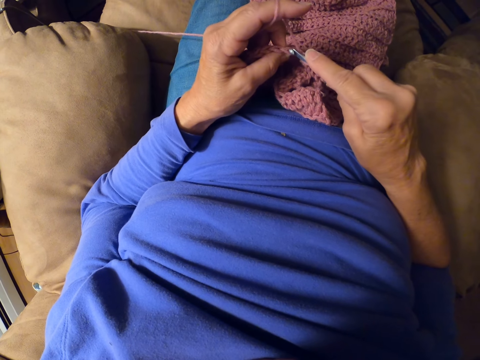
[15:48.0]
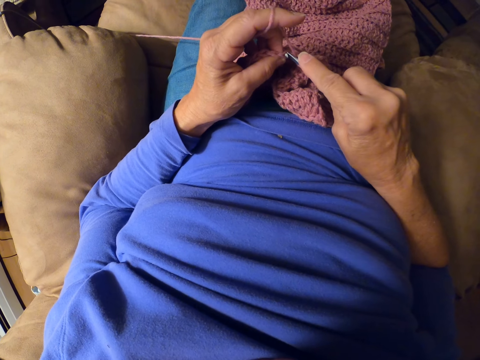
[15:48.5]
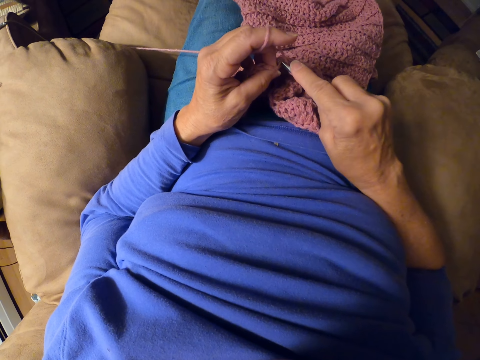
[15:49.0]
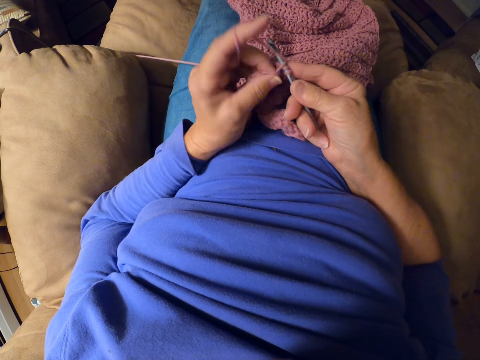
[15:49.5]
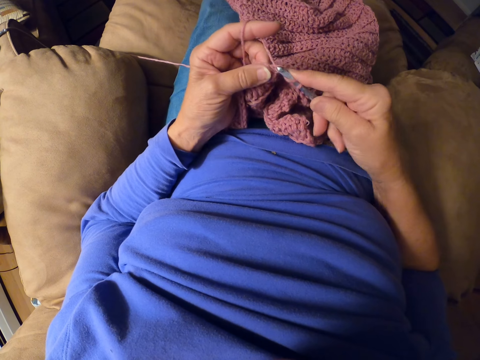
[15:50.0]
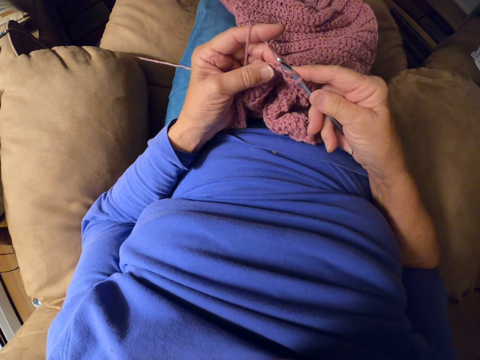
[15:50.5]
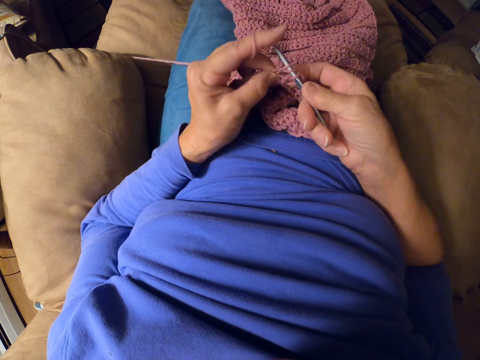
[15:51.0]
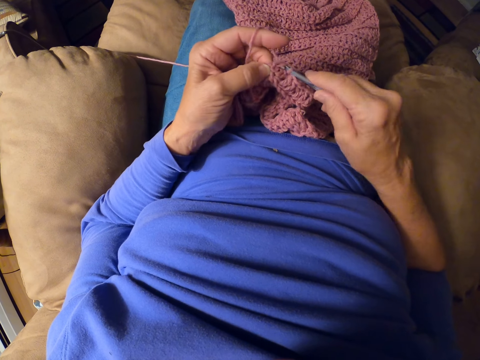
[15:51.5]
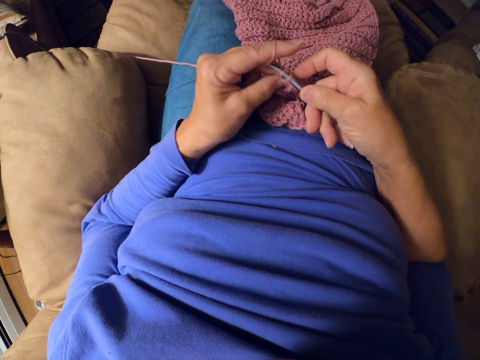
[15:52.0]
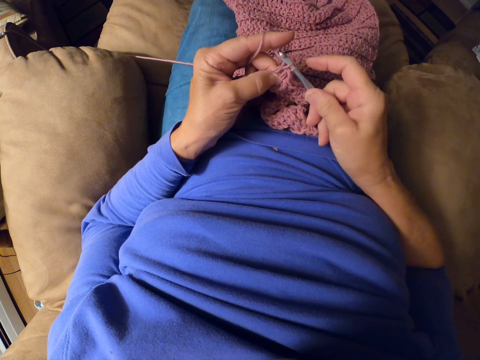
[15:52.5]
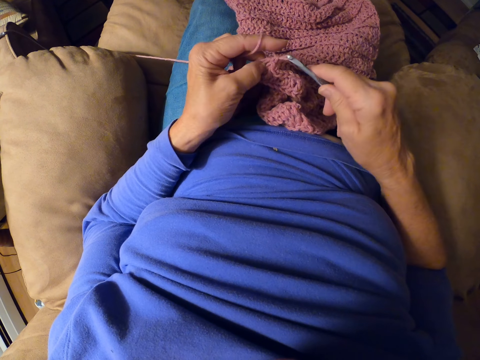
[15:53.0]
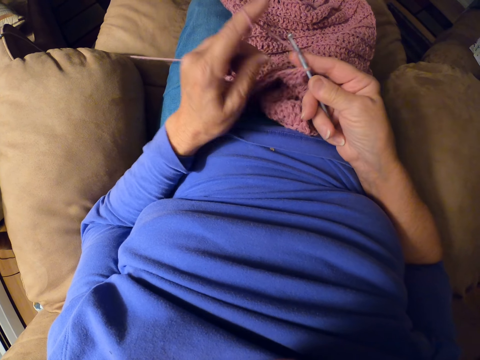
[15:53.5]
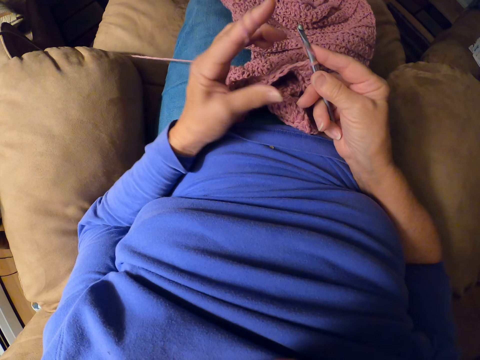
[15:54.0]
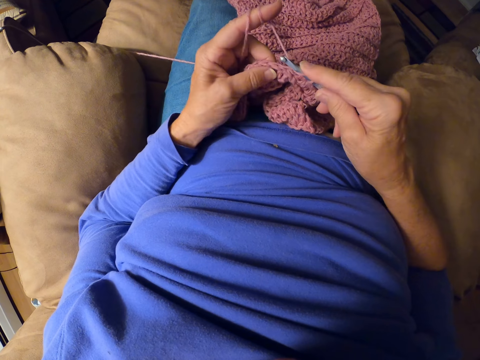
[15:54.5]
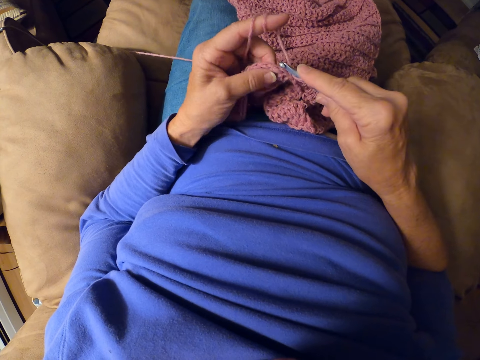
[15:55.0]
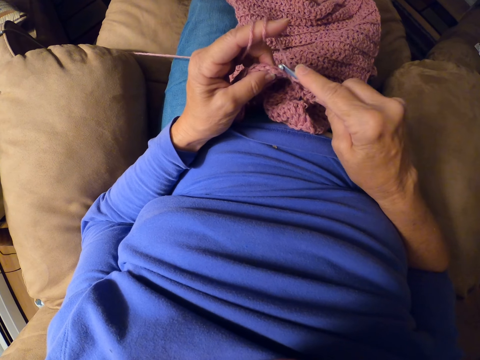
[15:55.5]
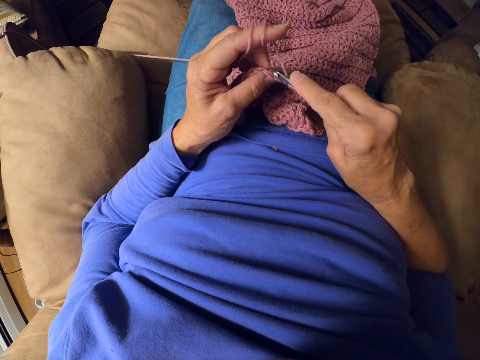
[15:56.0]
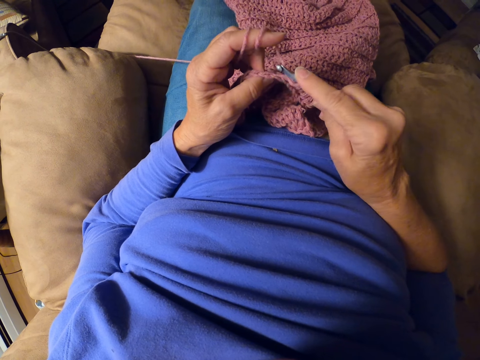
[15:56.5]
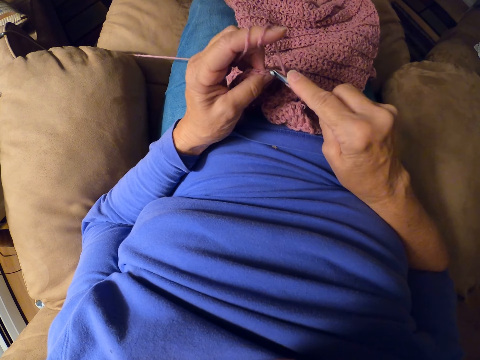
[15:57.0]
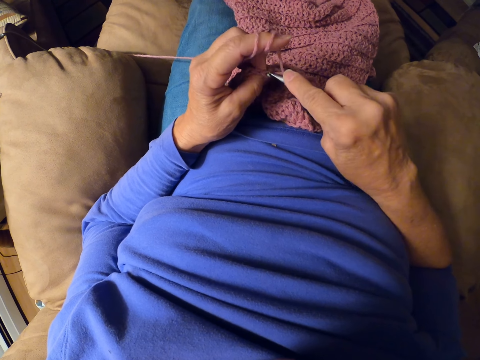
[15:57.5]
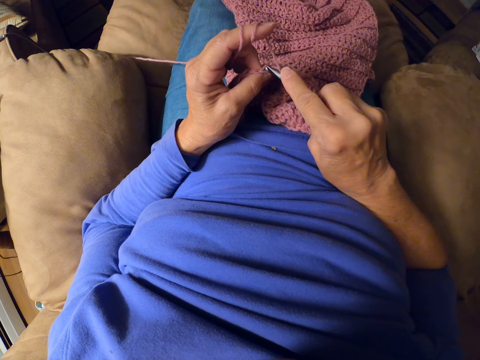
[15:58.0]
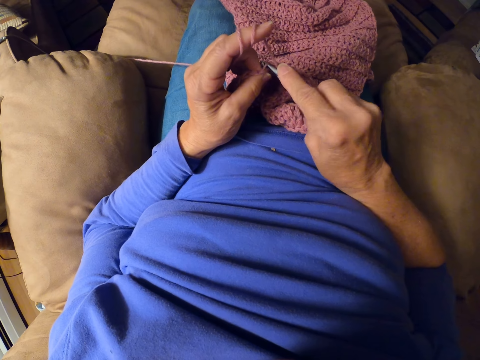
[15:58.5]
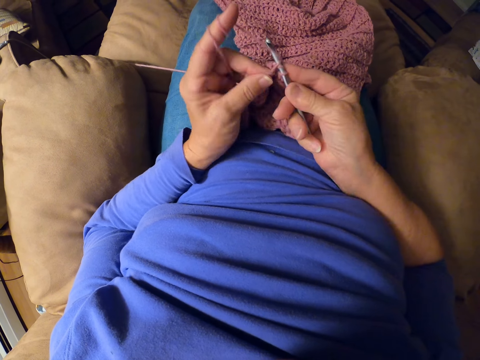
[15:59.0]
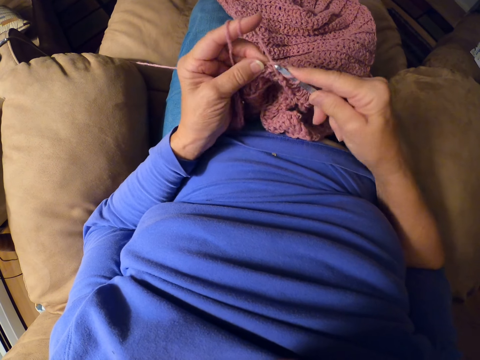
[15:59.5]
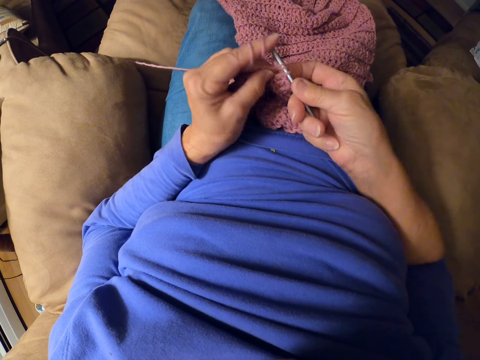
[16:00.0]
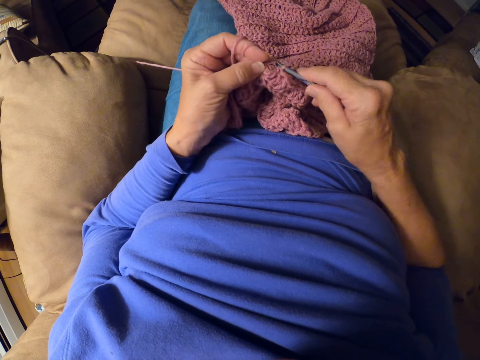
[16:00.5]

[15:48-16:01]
The camera wearer starts knitting the cloth. She rolls yarn around her finger. She crochets with the crochet hook.

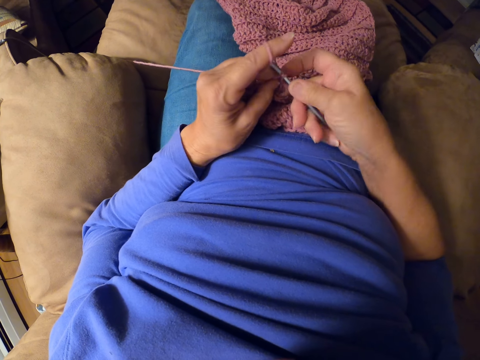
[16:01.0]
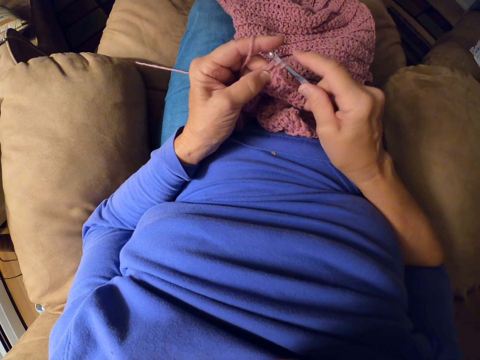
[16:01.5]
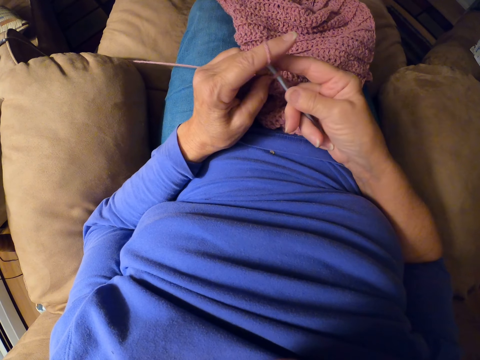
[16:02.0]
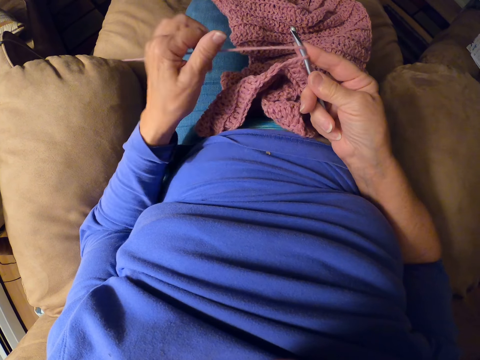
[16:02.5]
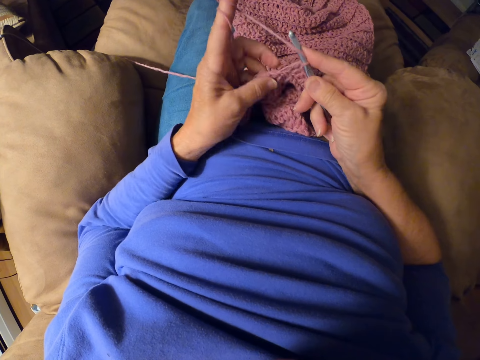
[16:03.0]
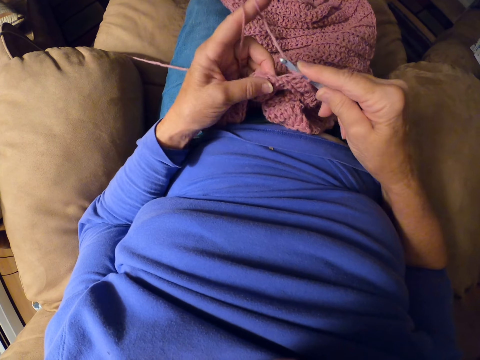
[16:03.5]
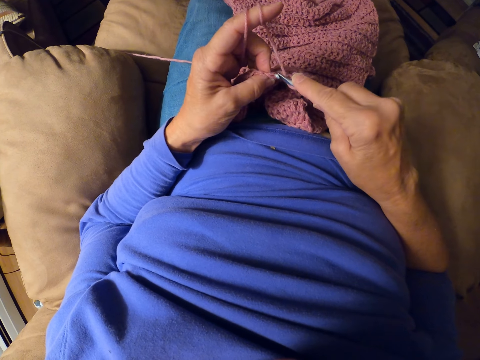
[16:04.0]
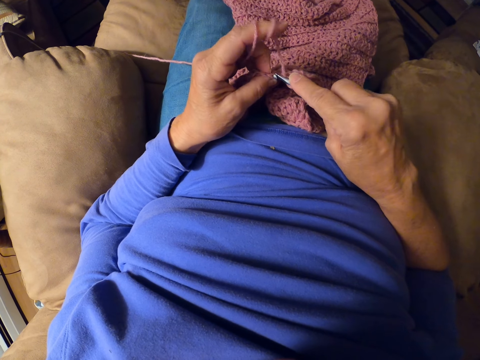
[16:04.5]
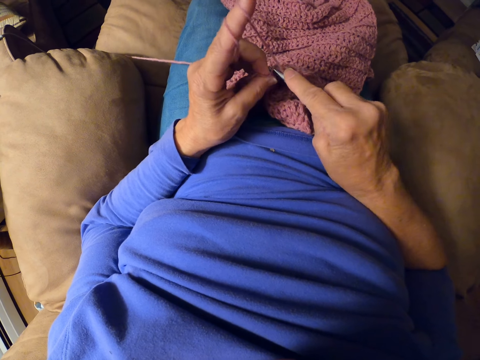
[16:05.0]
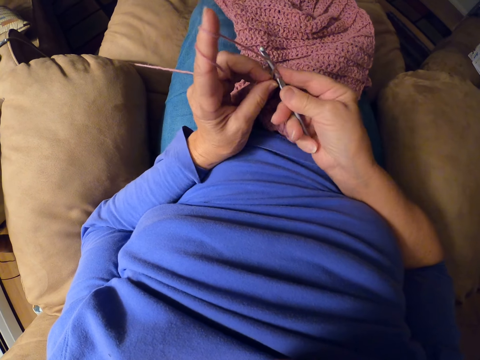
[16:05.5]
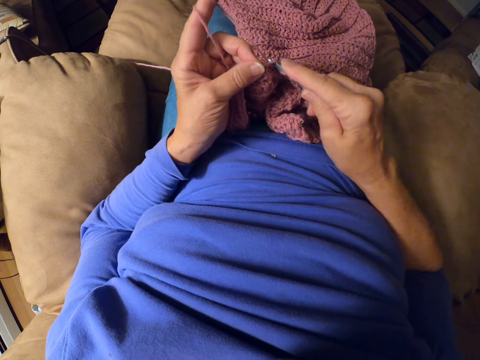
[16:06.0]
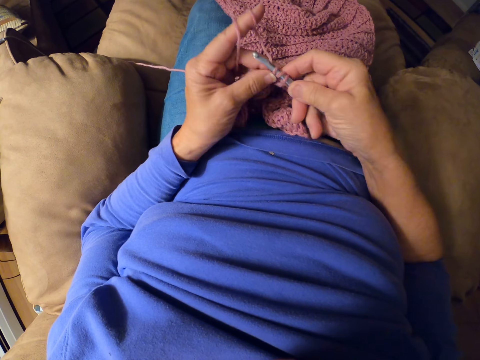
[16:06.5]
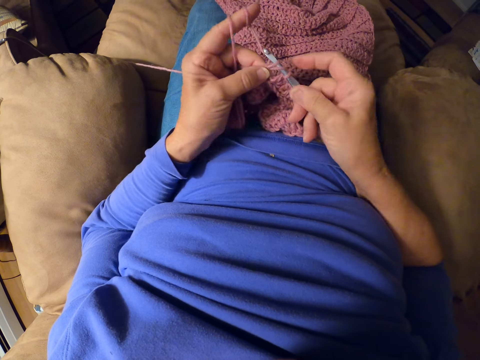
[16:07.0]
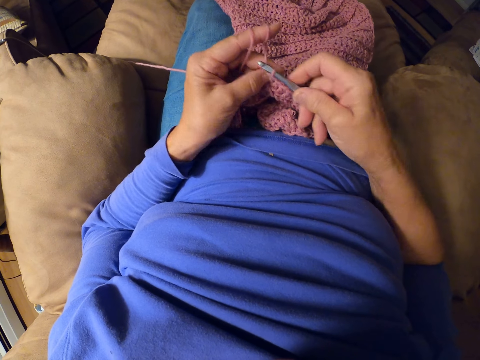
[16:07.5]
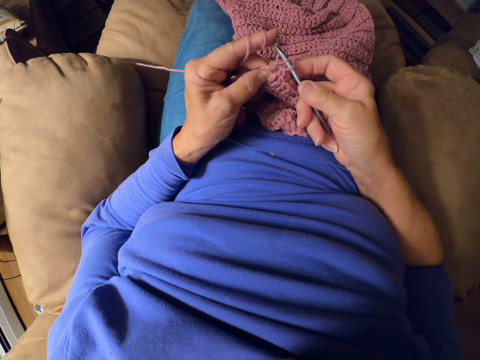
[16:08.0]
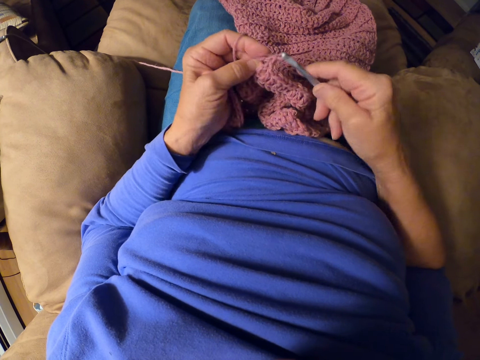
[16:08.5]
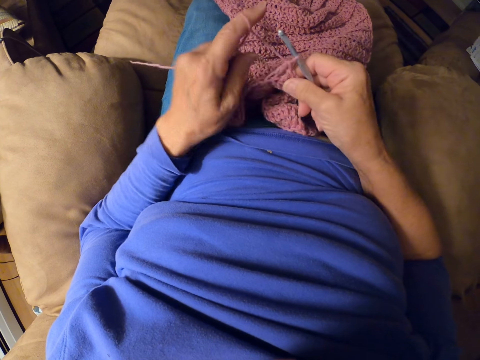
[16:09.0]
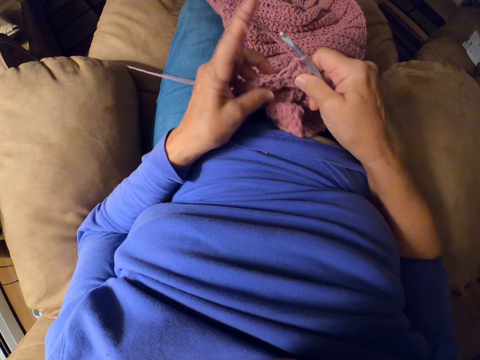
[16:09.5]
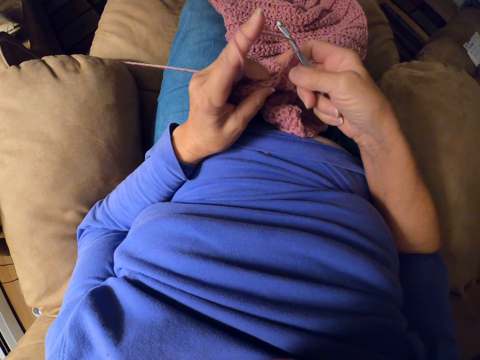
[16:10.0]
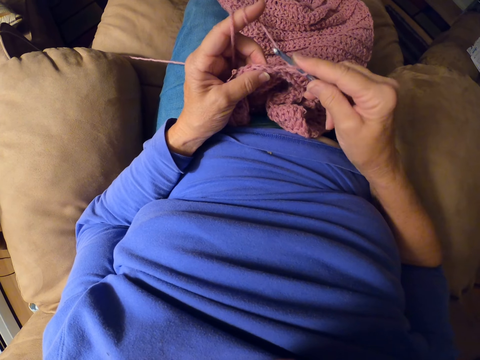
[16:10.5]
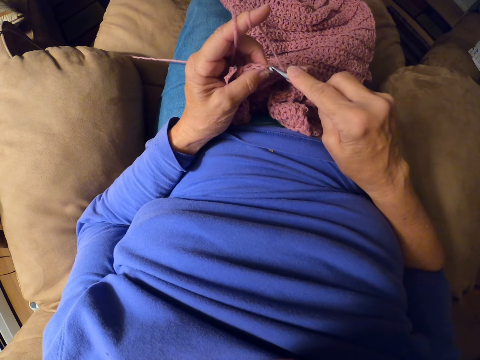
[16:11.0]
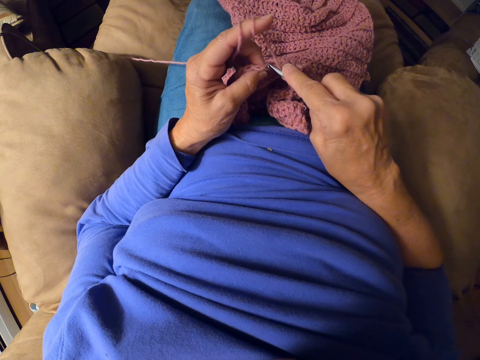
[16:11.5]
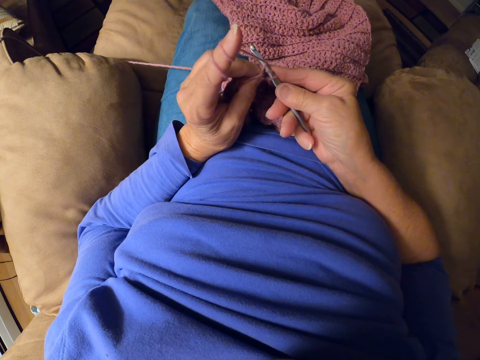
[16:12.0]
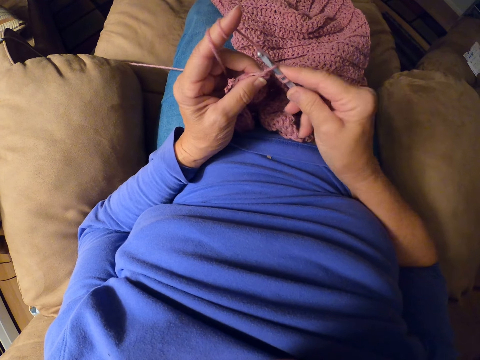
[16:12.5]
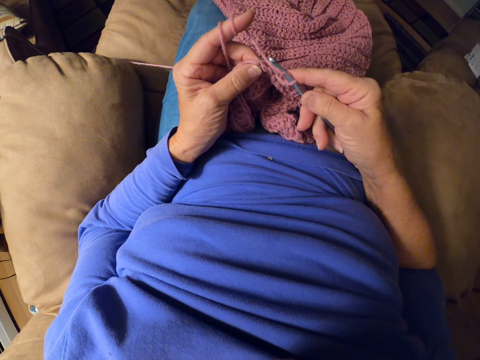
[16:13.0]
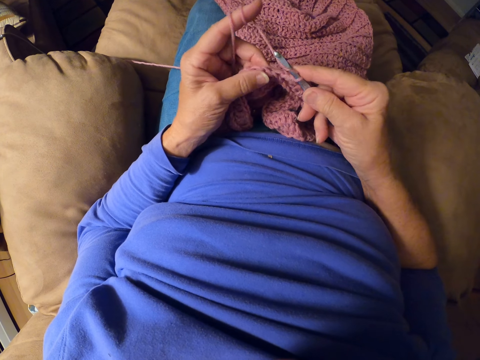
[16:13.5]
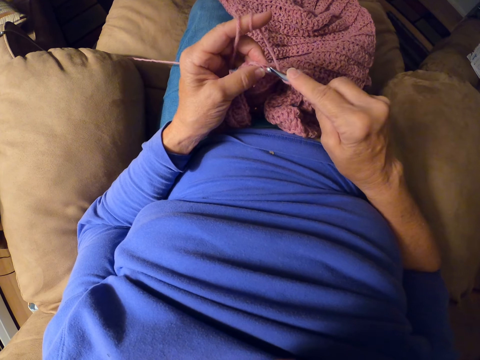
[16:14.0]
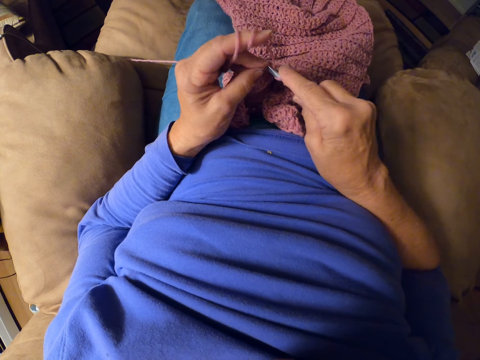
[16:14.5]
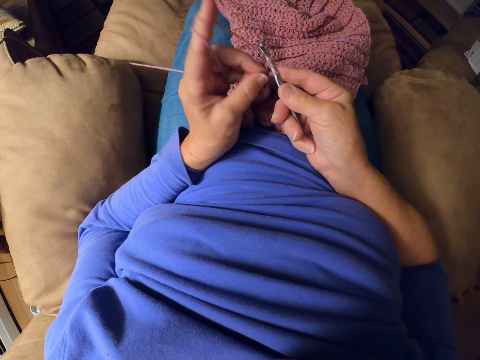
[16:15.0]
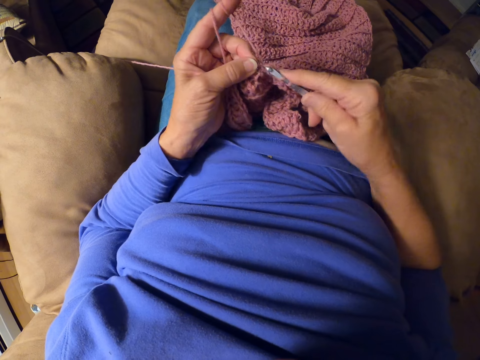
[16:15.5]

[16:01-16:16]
The camera wearer rolls yarn around her finger. She crochets with the crochet hook. She rolls the yarn around her finger. She crochets with the crochet hook.
